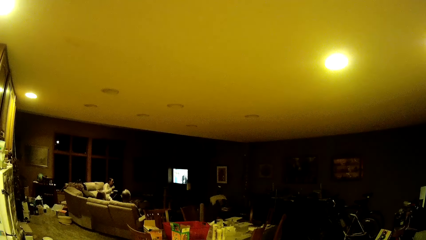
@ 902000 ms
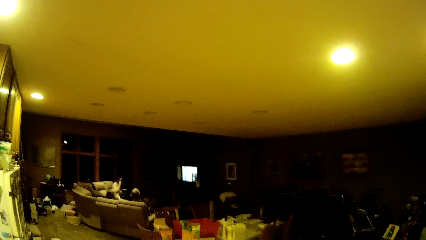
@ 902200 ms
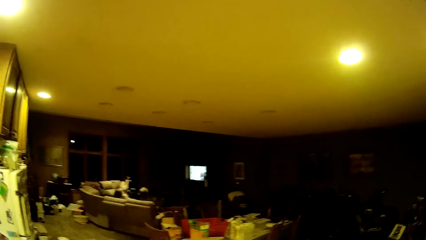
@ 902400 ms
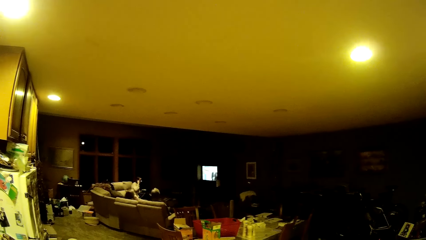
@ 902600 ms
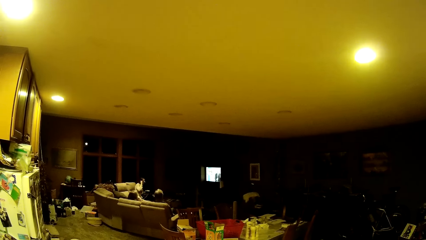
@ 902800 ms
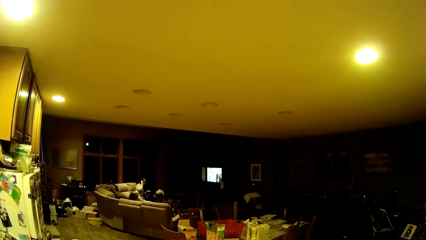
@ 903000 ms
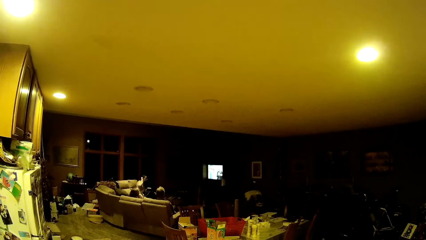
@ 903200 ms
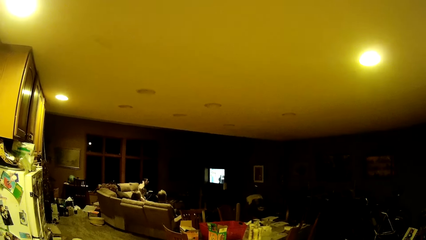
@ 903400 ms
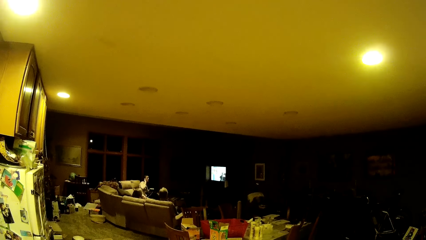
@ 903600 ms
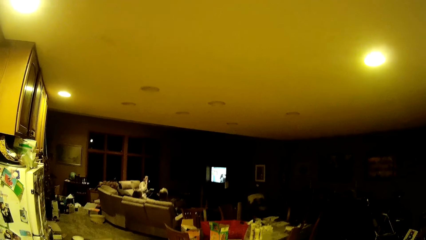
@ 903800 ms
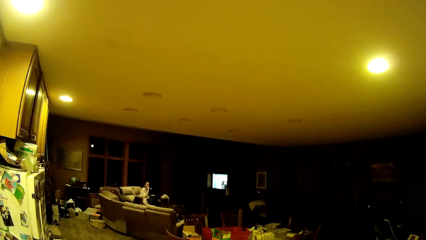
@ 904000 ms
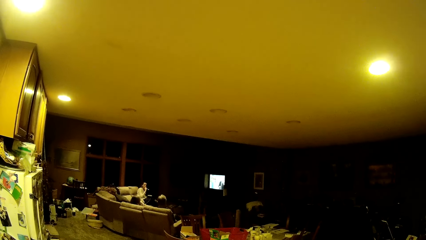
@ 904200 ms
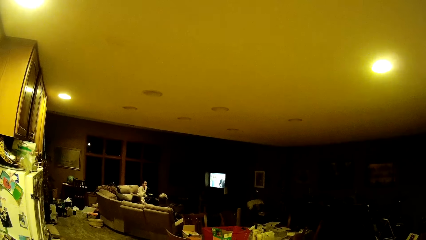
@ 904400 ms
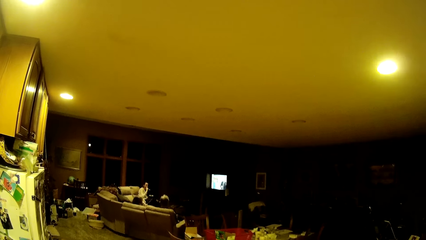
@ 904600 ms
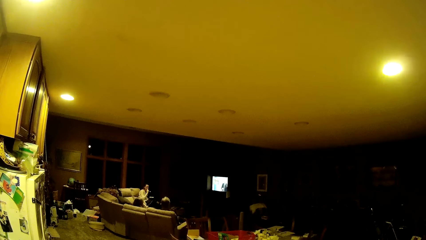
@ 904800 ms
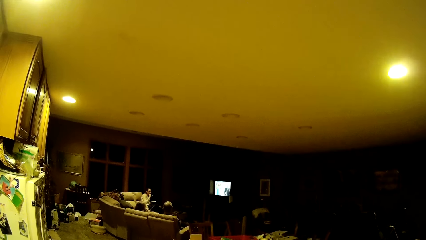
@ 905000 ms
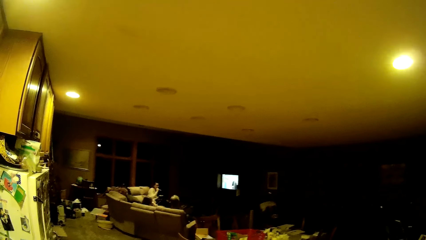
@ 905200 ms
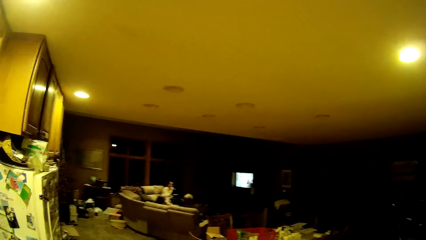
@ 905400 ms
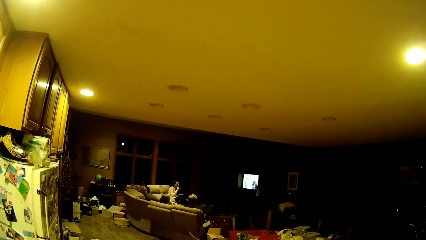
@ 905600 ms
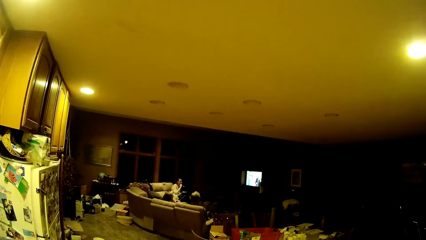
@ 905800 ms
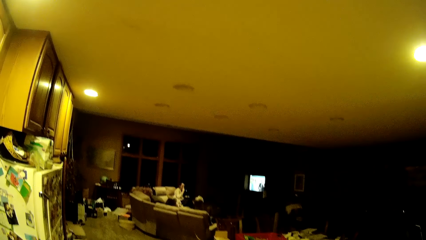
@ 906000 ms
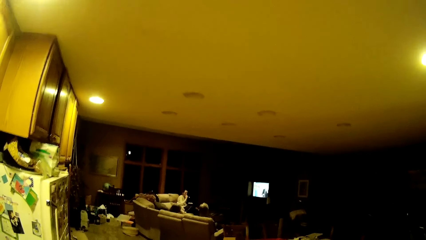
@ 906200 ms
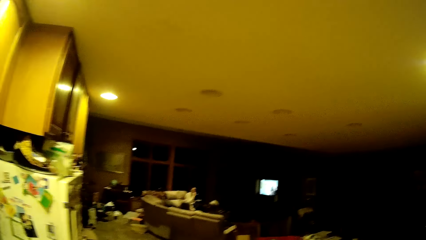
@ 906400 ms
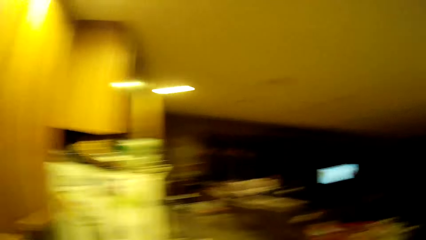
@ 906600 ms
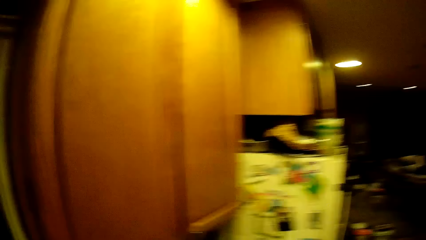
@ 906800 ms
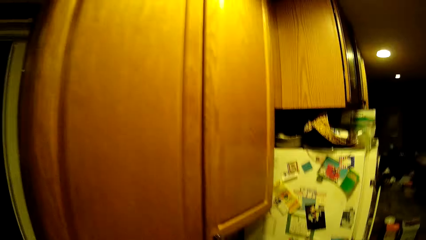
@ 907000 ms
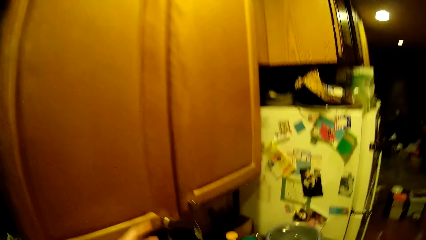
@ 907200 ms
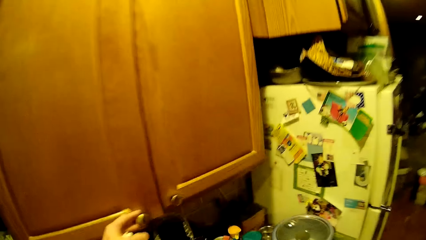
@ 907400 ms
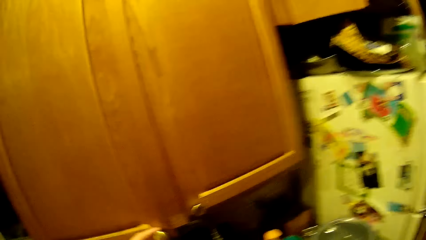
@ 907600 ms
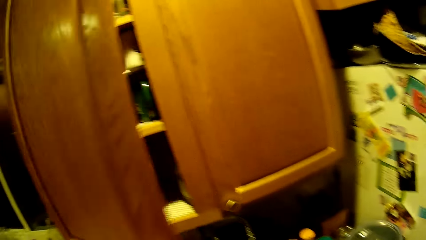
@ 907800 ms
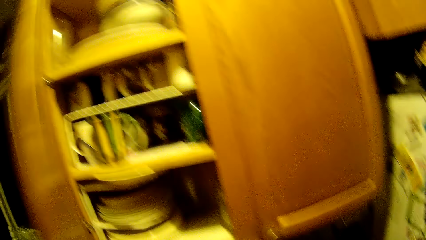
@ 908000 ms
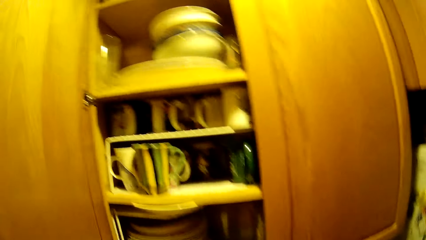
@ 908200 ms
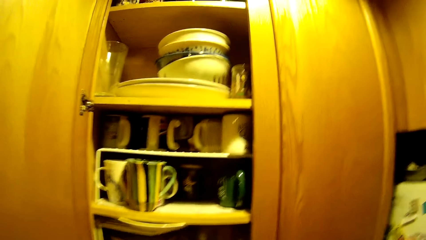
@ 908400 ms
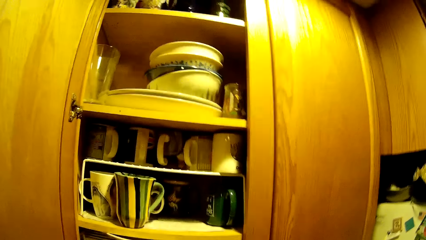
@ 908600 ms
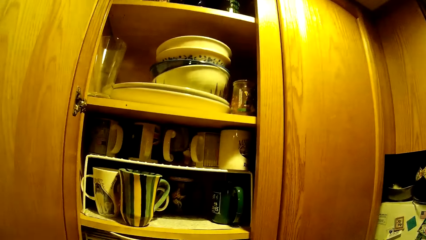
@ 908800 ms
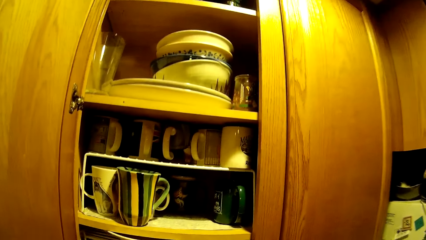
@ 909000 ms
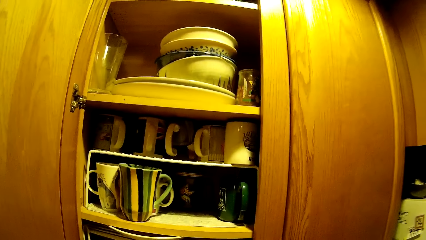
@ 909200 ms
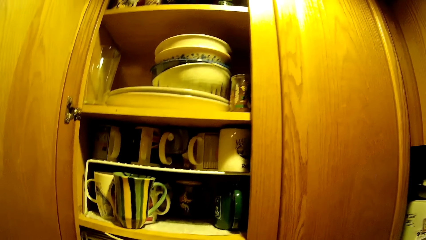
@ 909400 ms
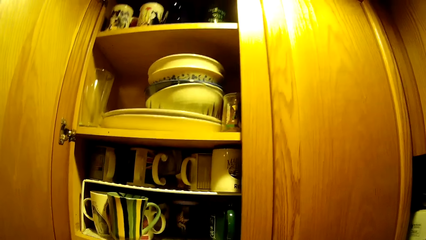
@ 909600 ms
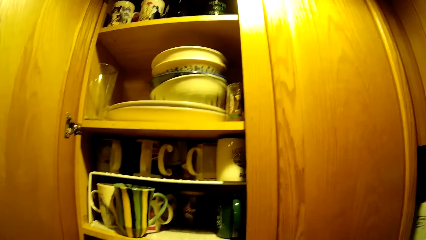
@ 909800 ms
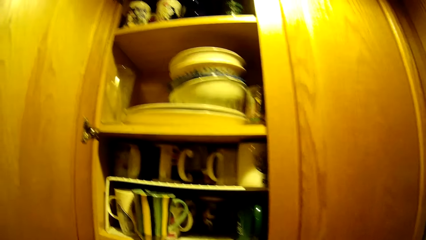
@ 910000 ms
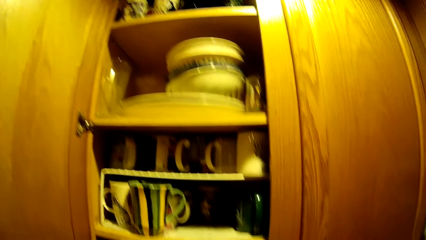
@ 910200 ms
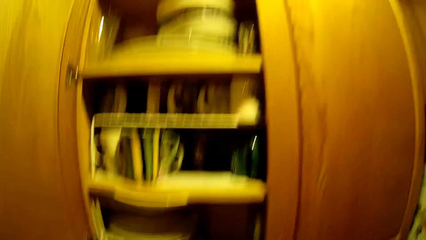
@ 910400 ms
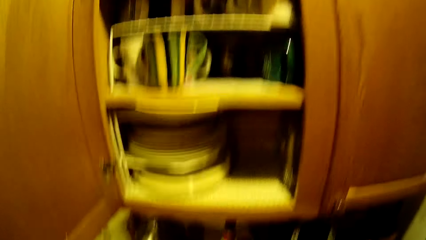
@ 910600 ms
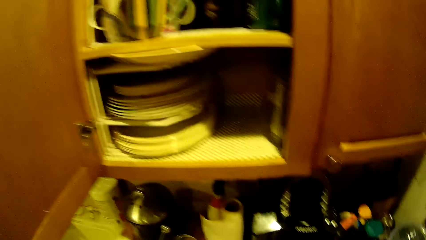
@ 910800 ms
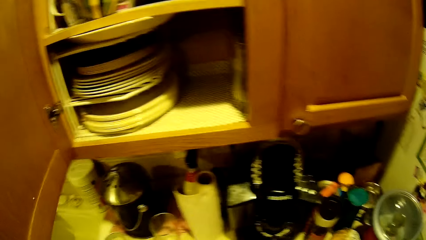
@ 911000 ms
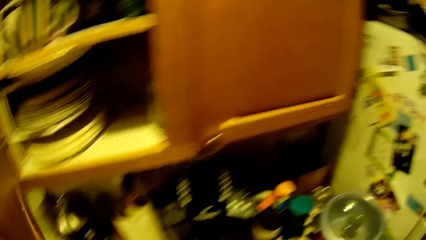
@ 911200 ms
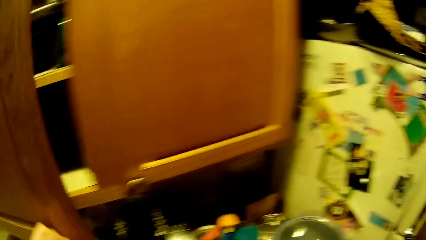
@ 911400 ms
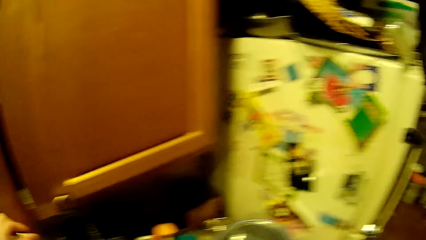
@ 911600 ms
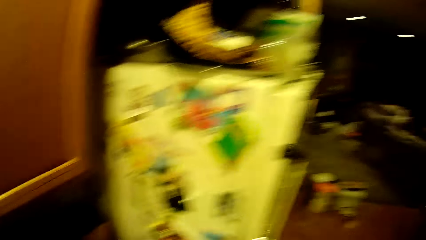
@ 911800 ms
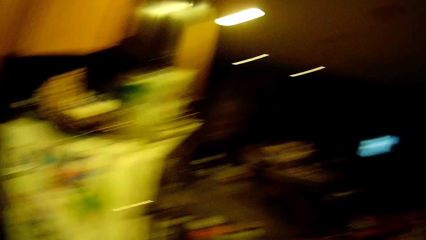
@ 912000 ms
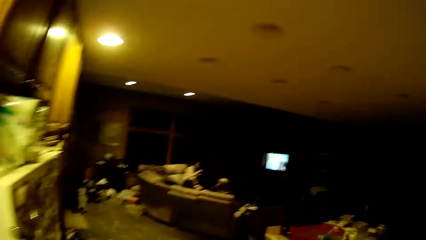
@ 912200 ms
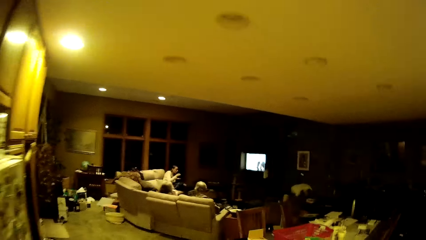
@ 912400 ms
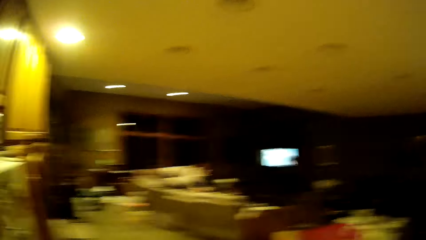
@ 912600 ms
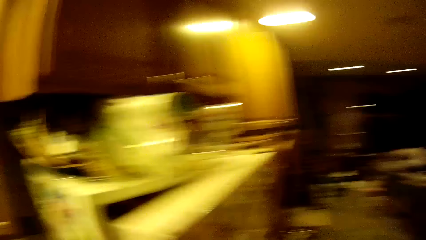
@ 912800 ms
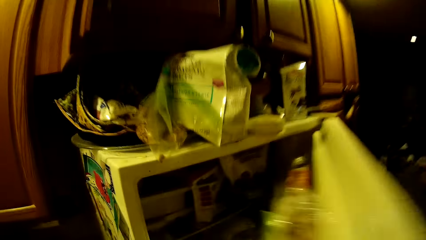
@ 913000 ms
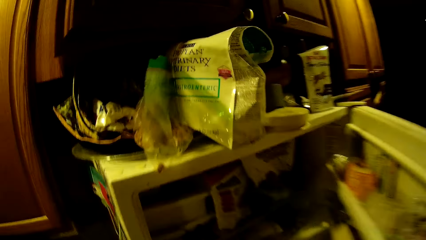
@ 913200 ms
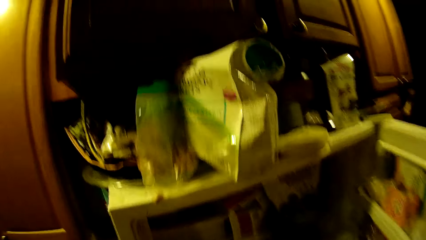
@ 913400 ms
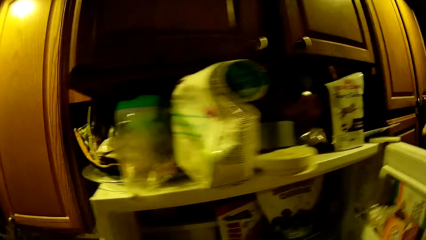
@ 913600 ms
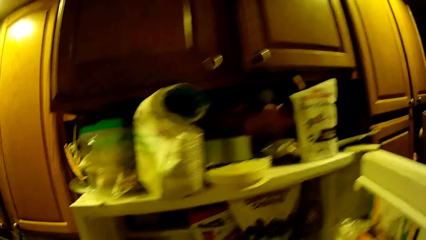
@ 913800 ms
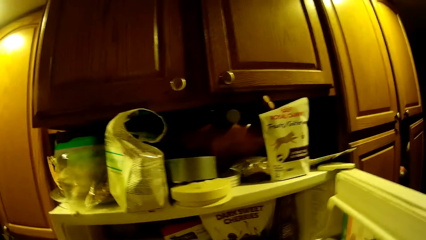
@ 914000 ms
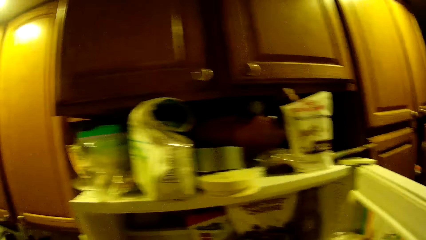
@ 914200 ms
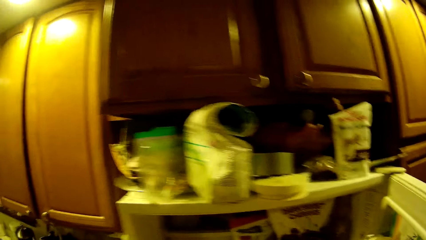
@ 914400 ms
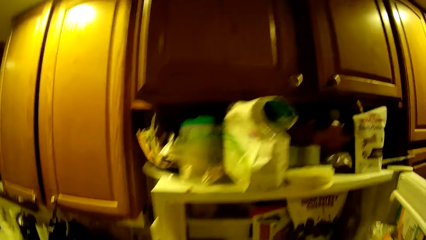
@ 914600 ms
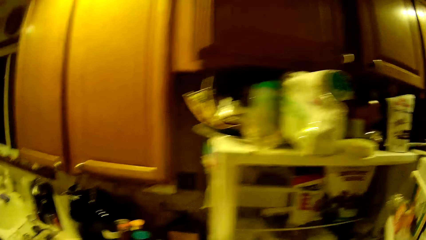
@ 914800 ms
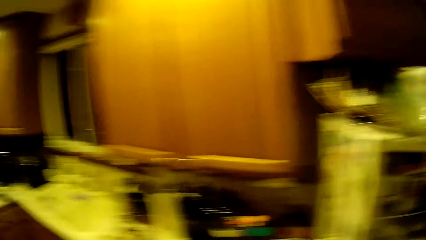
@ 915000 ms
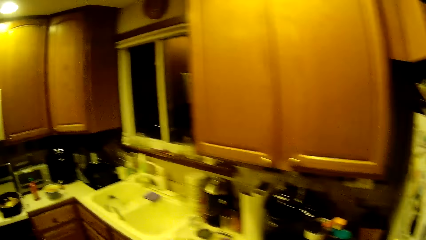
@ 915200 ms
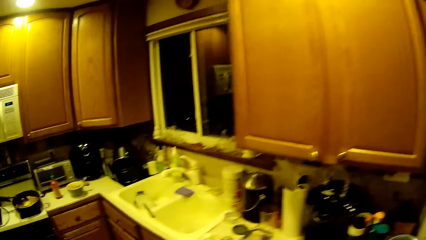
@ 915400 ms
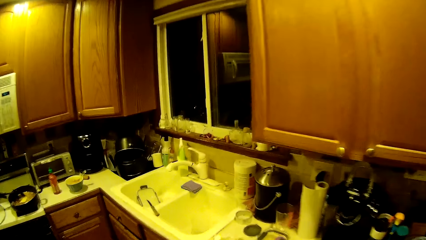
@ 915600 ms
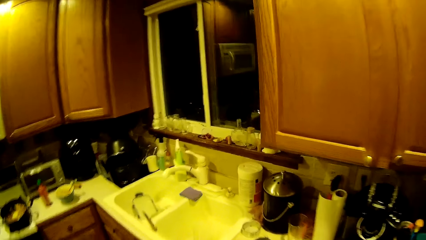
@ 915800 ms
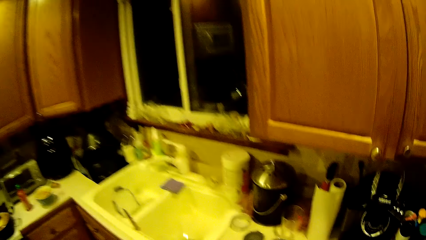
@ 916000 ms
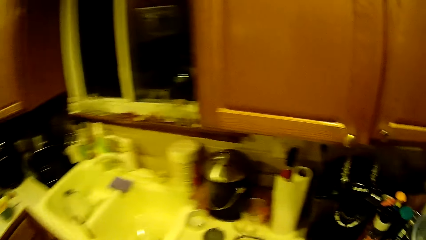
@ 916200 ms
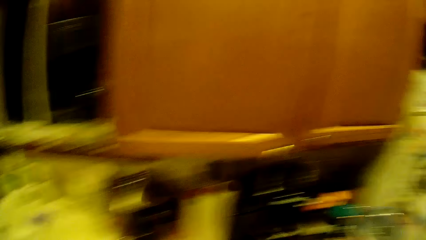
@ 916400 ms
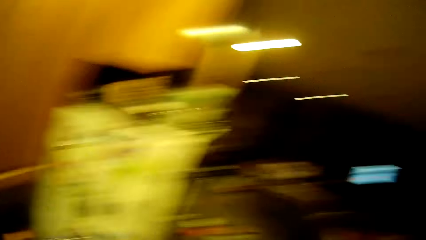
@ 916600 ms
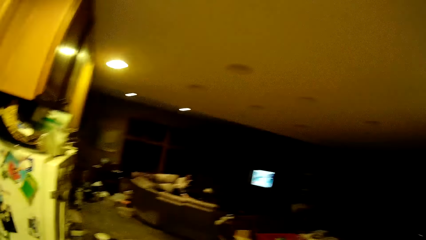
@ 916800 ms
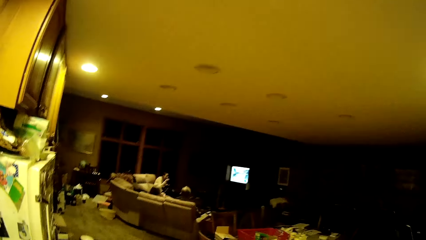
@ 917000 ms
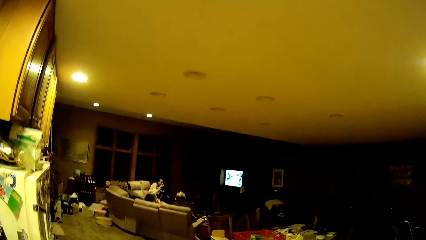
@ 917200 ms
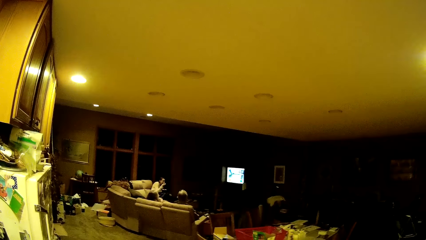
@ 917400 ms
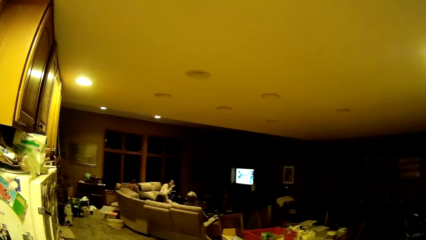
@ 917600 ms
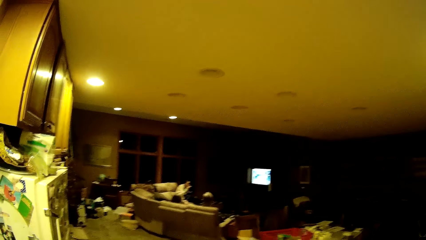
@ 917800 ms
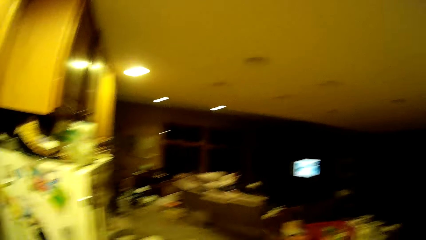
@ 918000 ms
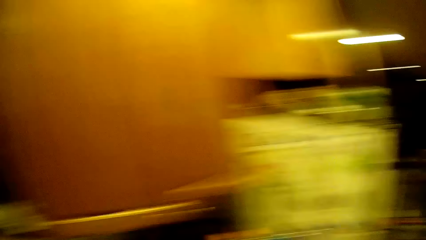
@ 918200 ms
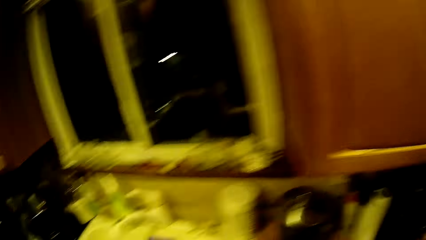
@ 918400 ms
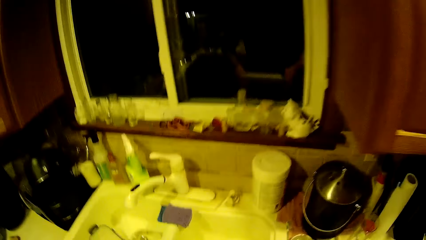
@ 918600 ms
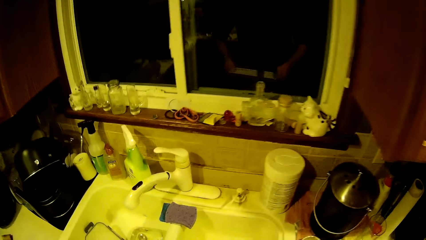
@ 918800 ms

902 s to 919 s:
The camera wearer opens a cabinet or cupboard door with his left hand. He walks towards the cupboard. He closes the cabinet door with his left hand. He walks towards the fridge or refrigerator. He opens the refrigerator with his right hand. He interacts with items in the refrigerator with his hands. He closes the refrigerator with his right hand. He walks towards the sink.
